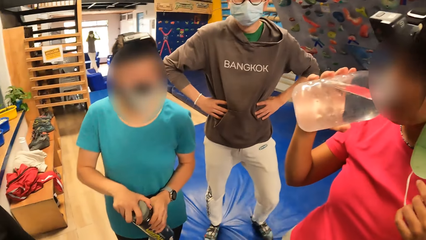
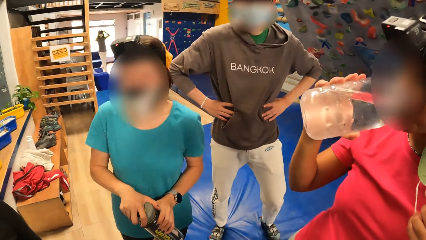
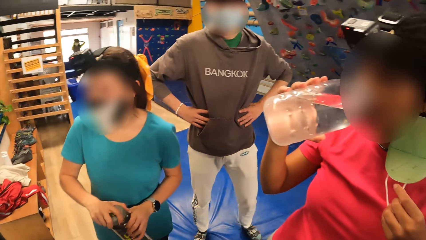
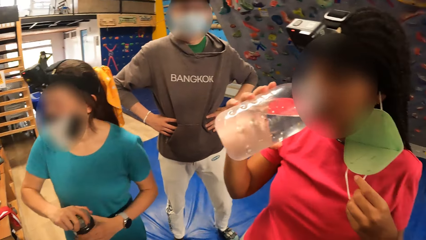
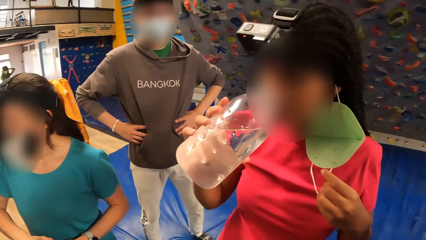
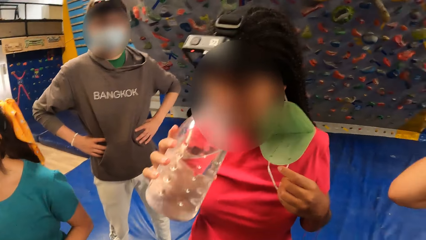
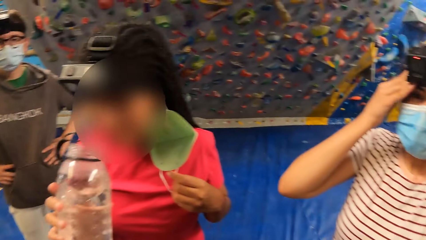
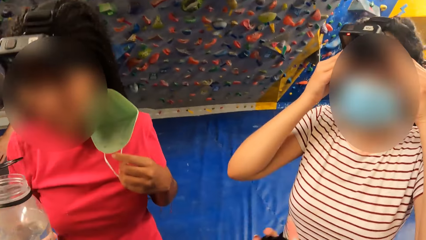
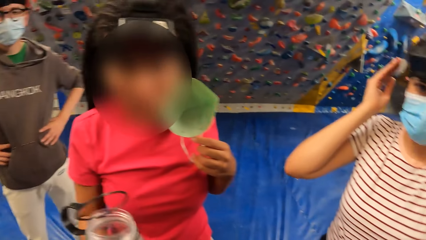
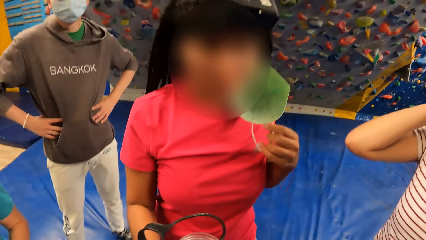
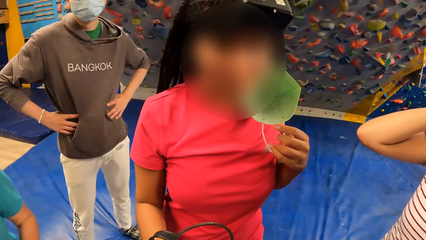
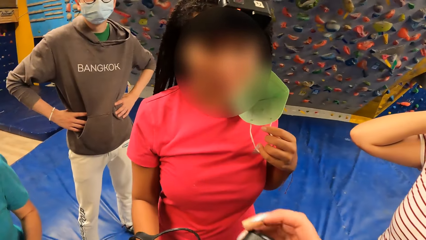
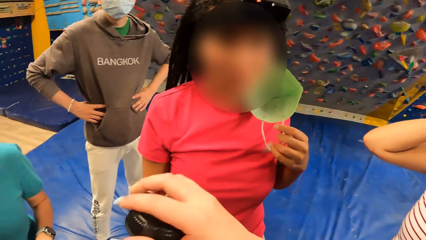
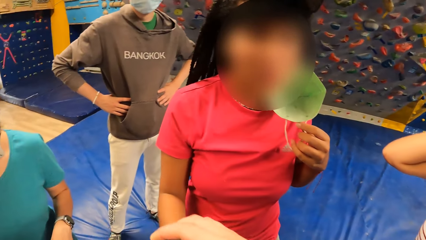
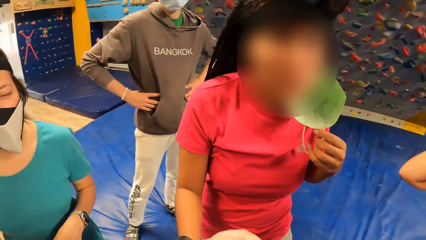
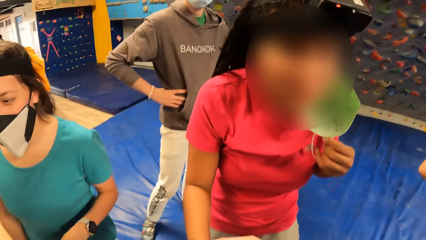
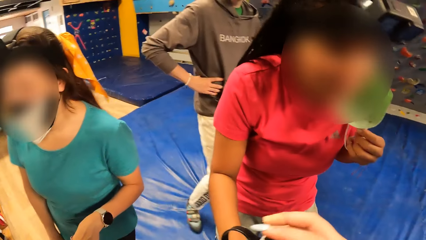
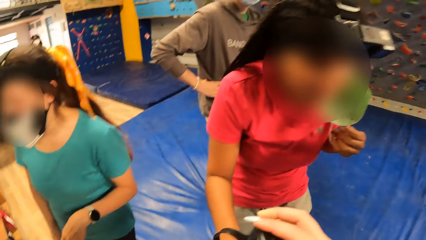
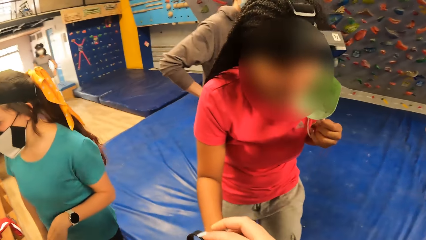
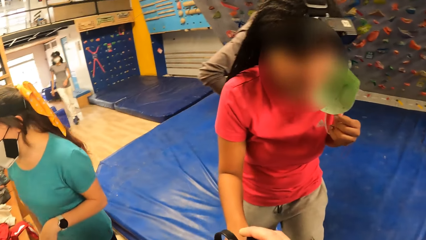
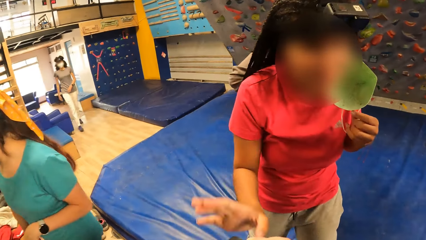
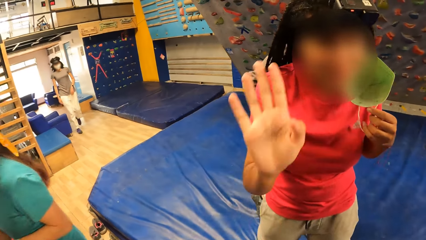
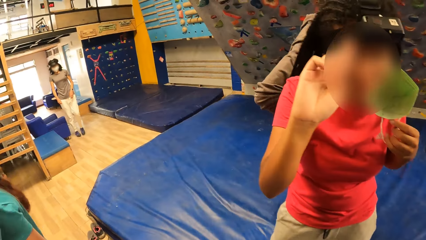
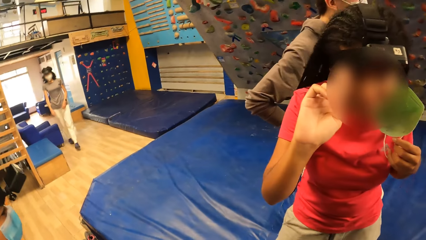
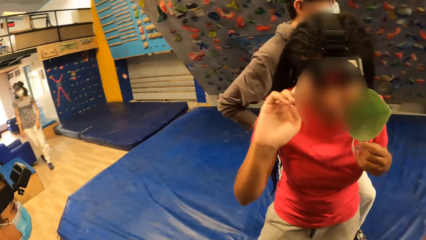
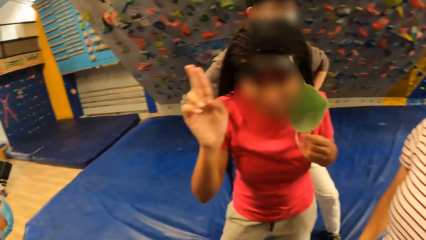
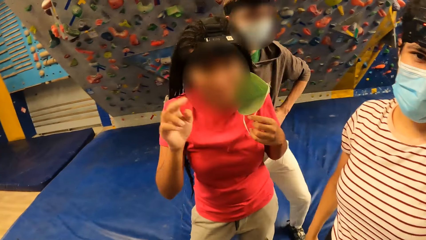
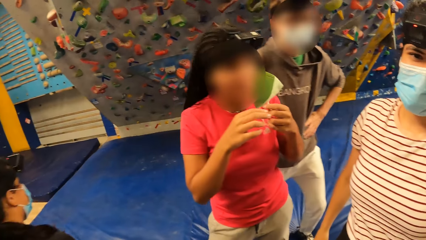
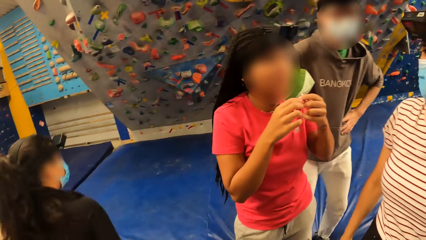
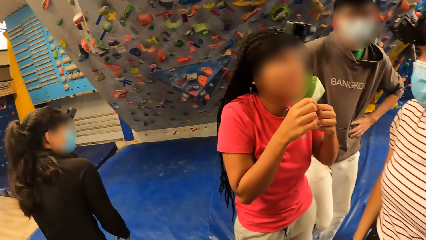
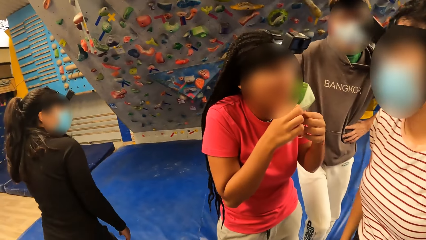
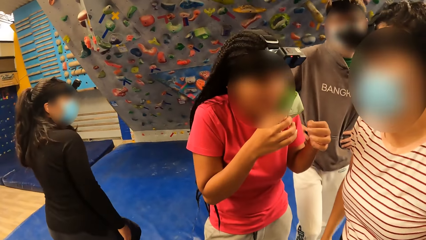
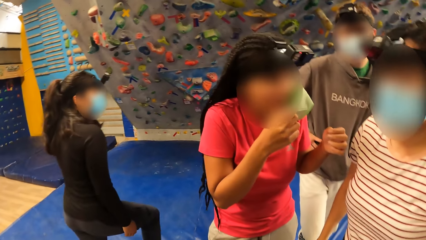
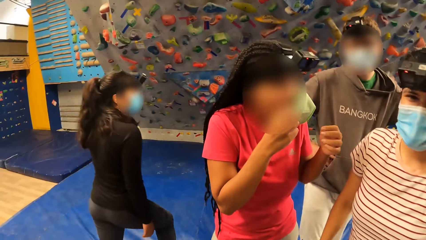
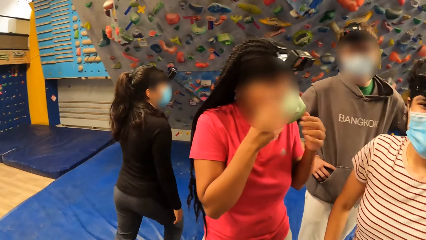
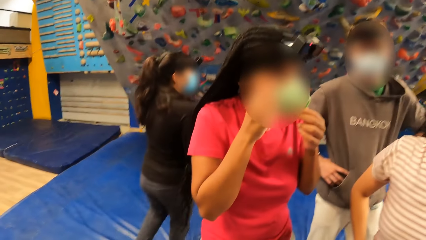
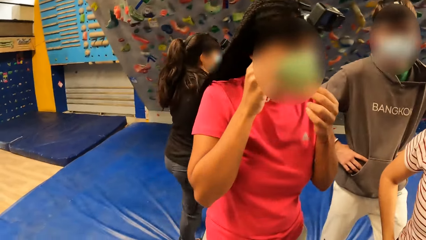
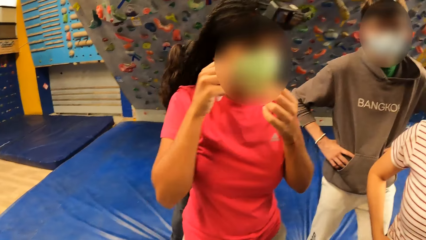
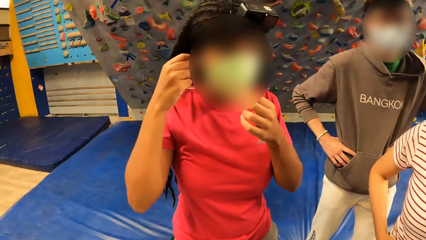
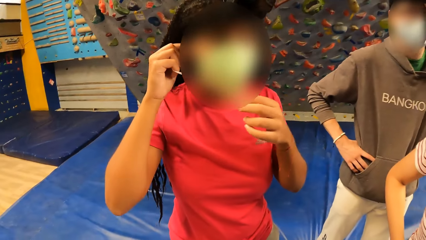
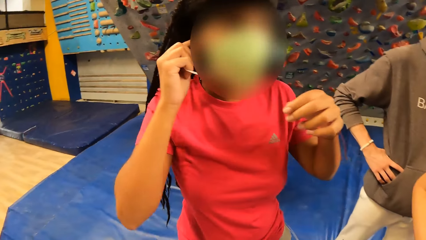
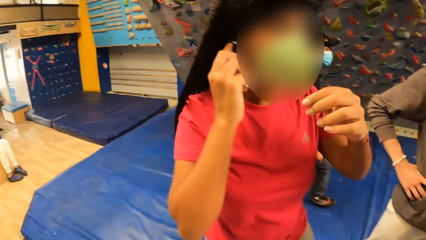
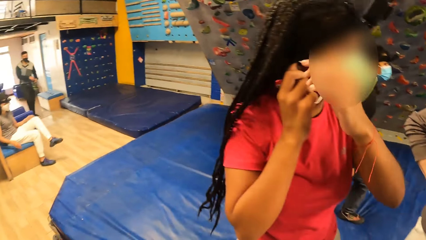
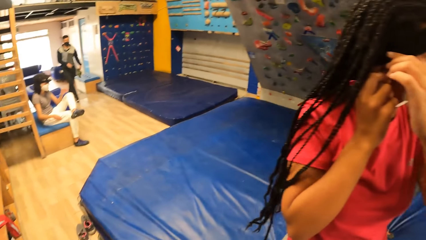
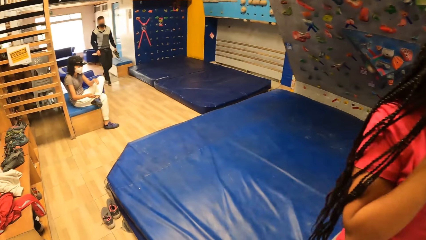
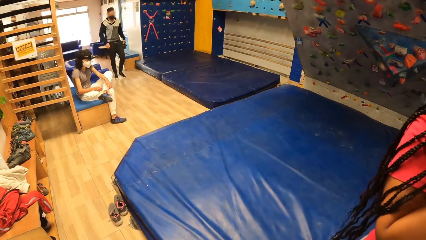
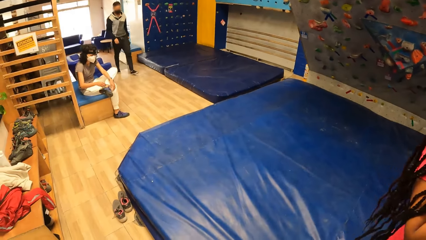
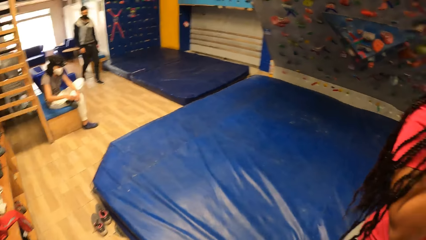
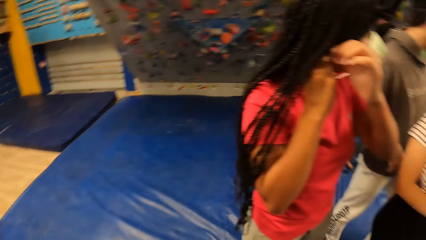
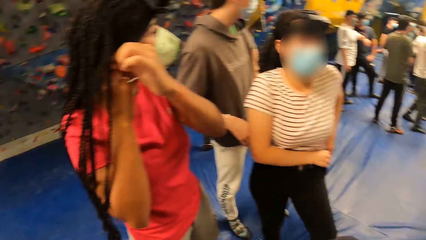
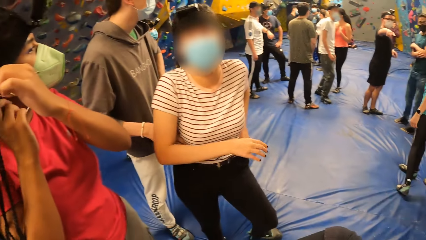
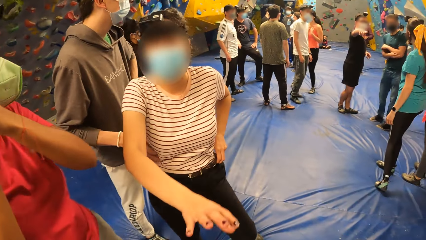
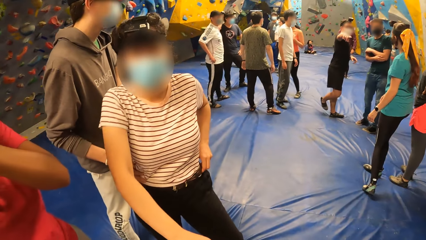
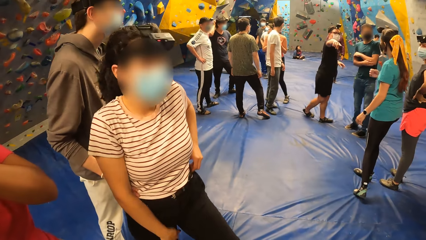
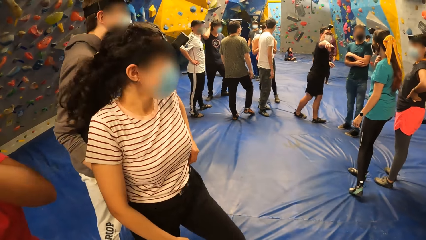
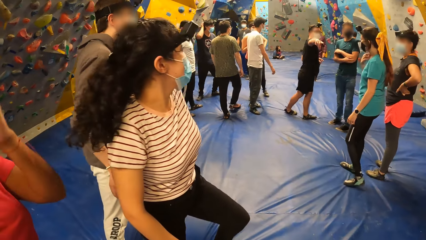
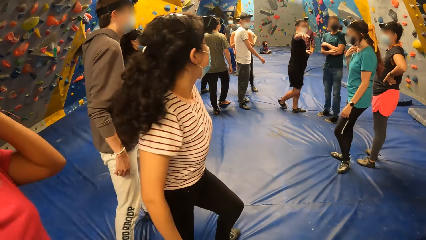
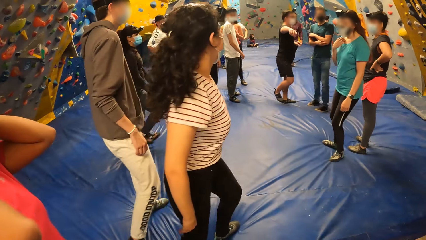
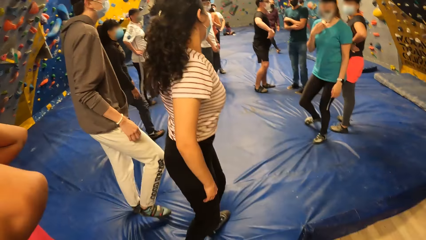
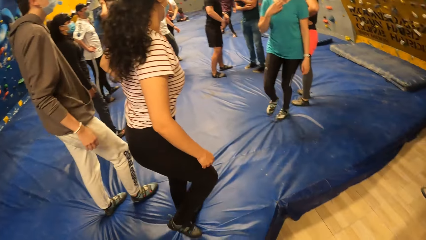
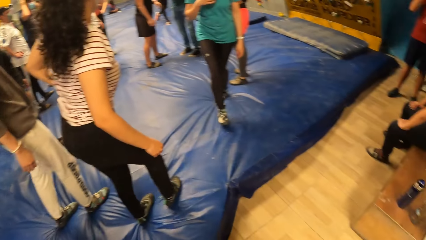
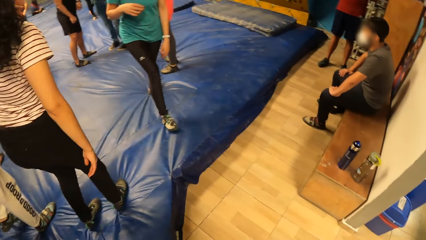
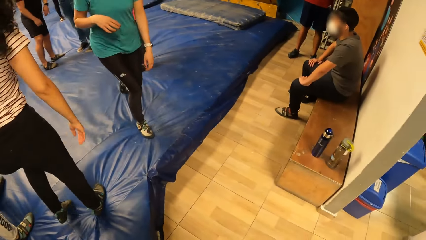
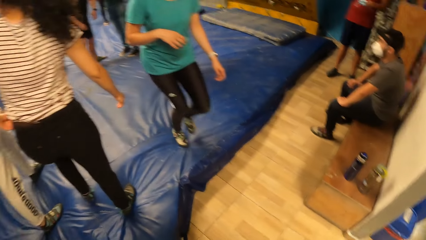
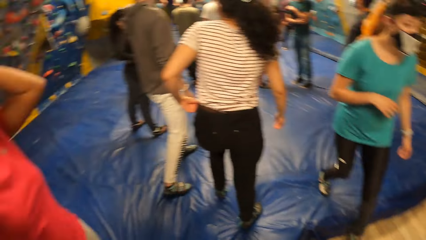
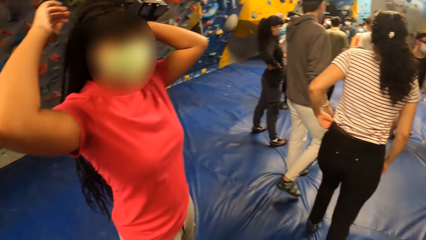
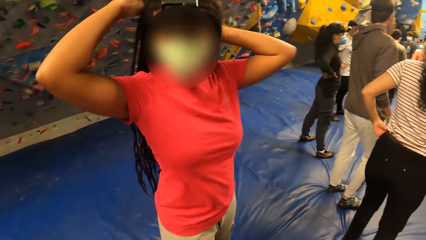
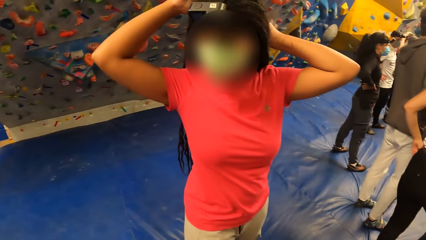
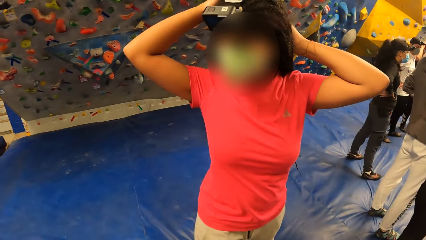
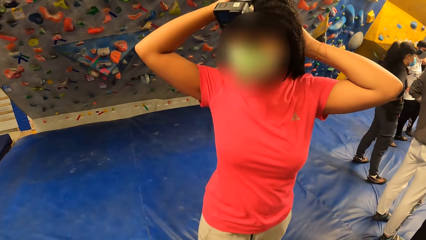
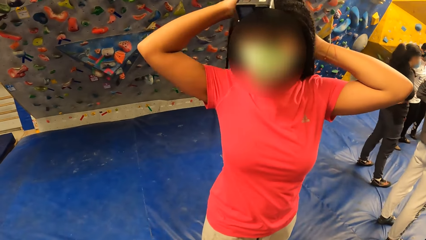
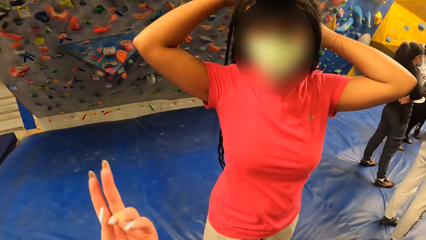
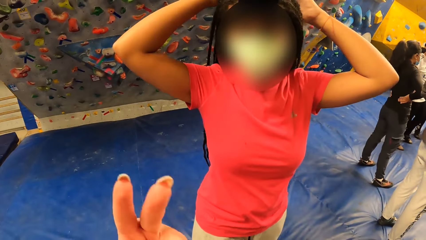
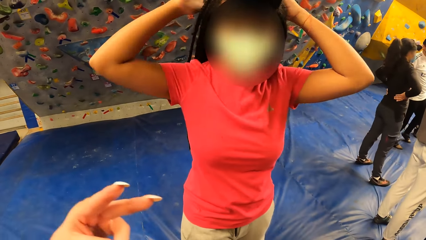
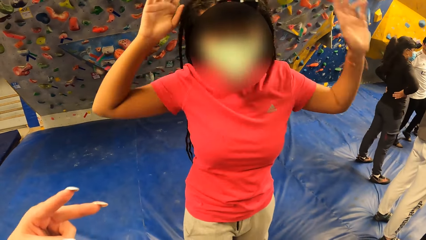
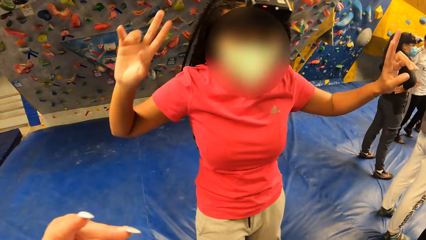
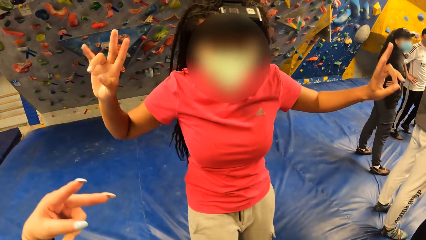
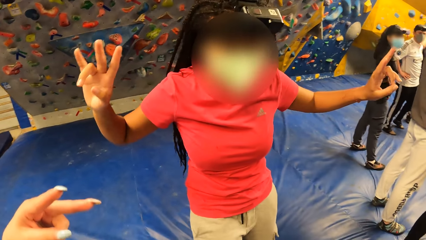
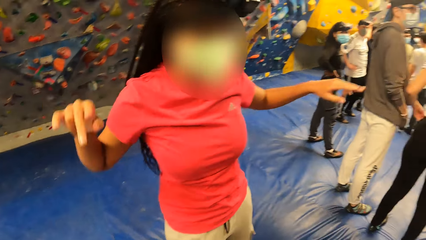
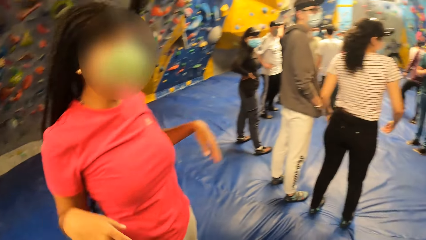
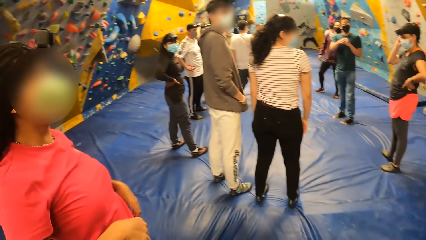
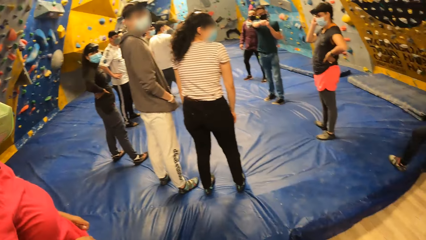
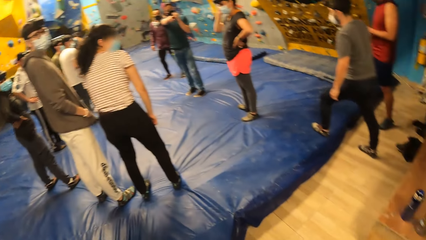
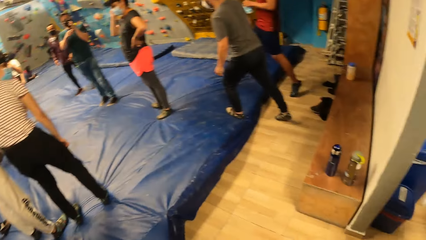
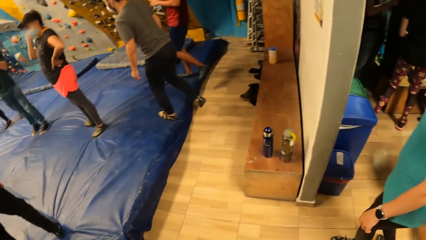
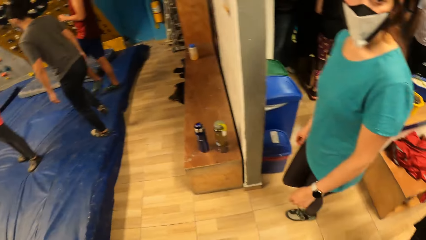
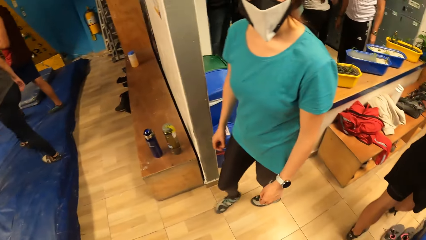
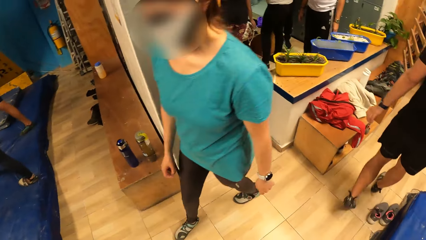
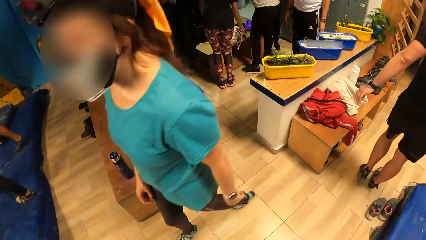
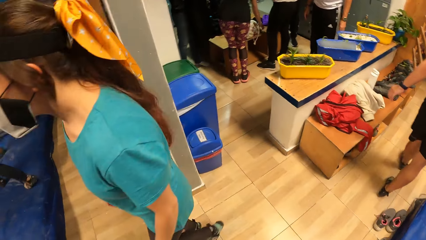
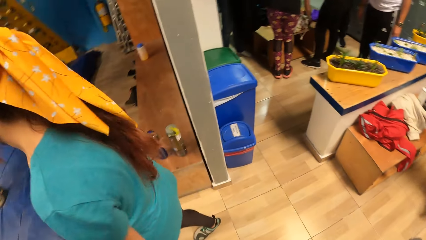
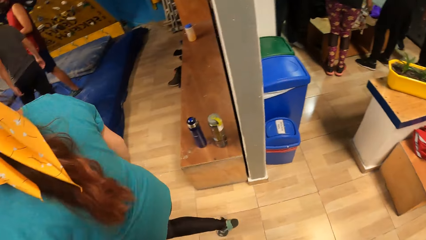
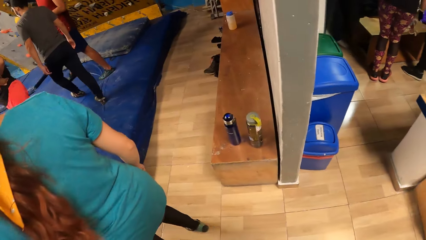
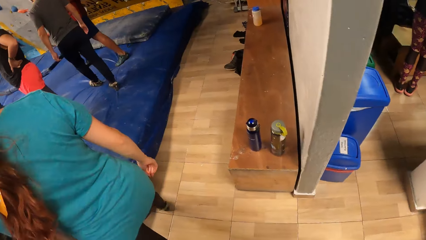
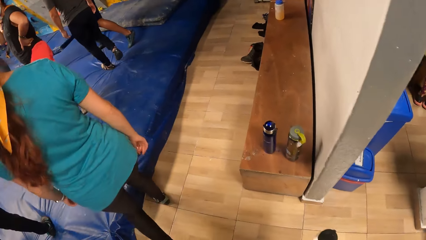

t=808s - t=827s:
The woman gives the water bottle in her right hand to the camera wearer. The camera wearer interacts with the friends. She covers the water bottle in her left hand with the cover in her right hand. The woman wears a facemask and touches the camera. The camera wearer interacts with the woman. Another woman walks past the camera wearer.
